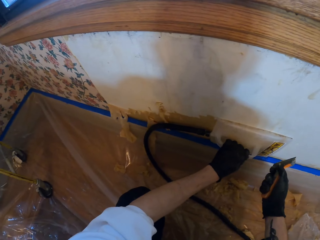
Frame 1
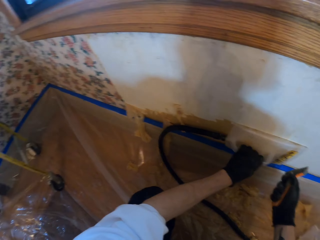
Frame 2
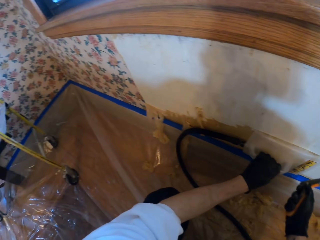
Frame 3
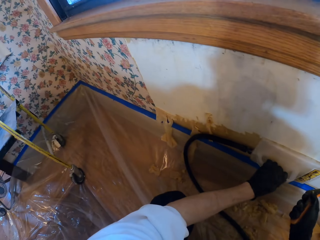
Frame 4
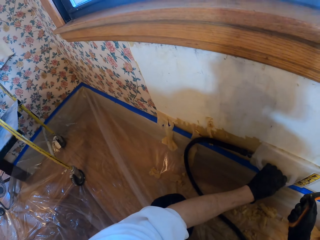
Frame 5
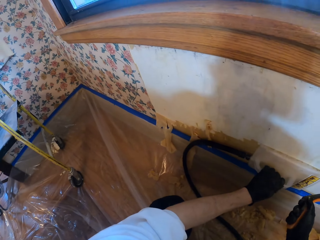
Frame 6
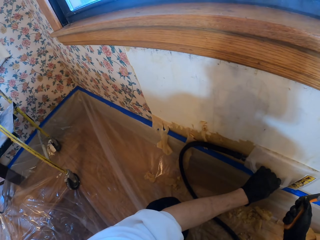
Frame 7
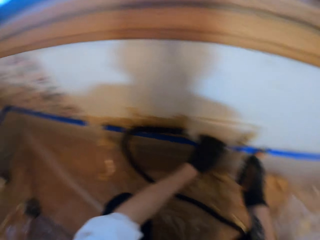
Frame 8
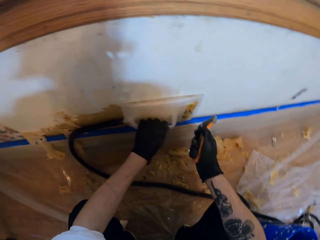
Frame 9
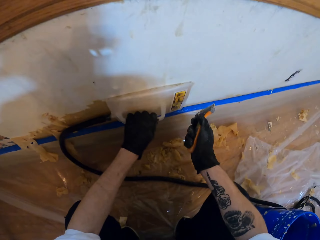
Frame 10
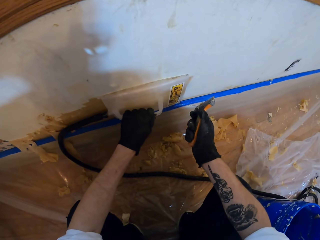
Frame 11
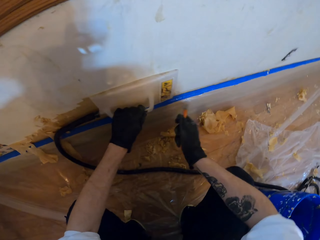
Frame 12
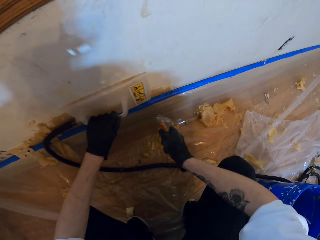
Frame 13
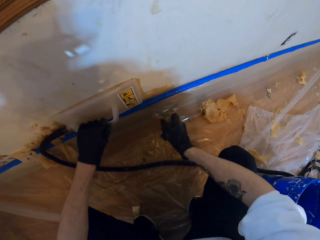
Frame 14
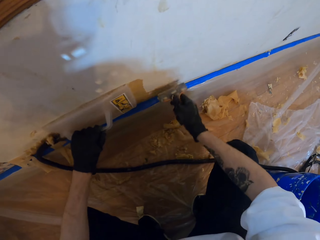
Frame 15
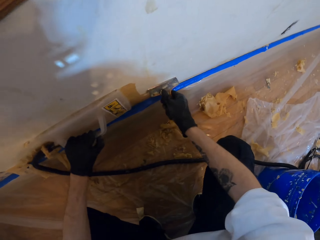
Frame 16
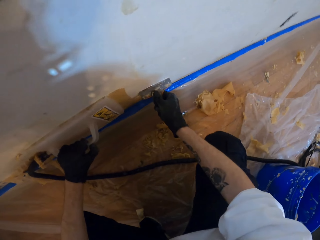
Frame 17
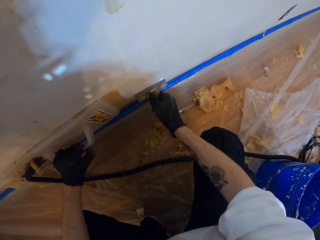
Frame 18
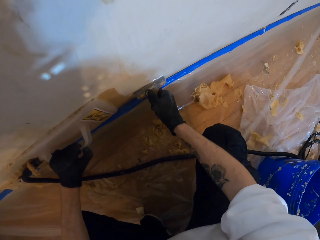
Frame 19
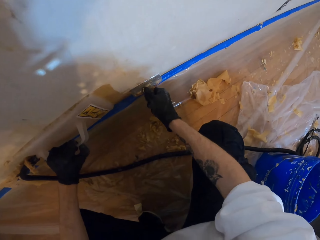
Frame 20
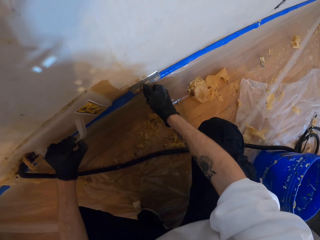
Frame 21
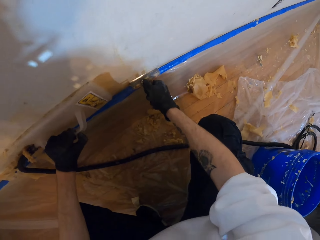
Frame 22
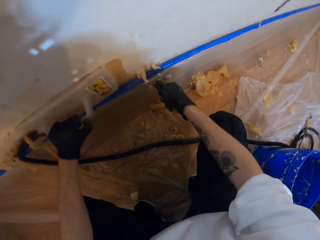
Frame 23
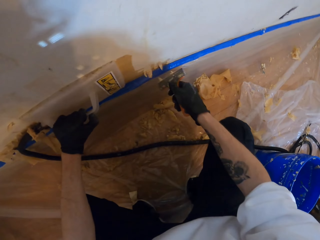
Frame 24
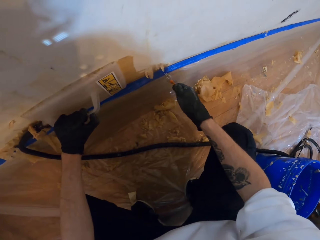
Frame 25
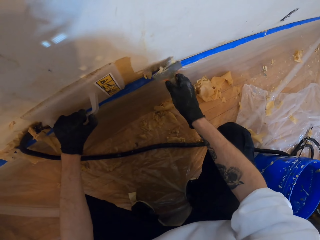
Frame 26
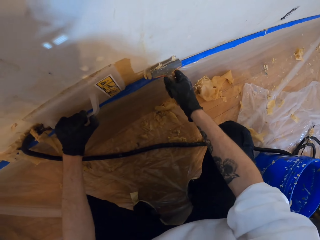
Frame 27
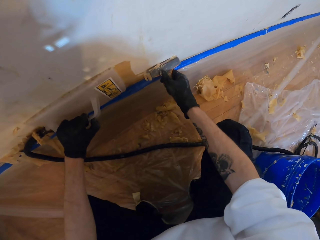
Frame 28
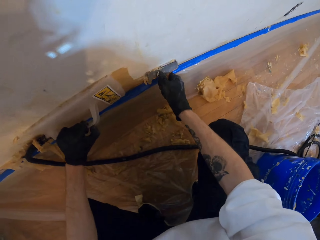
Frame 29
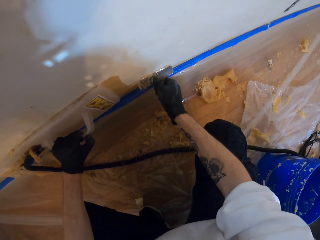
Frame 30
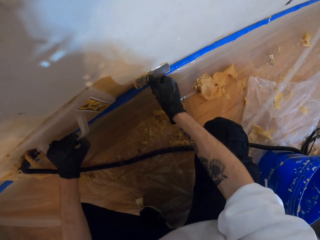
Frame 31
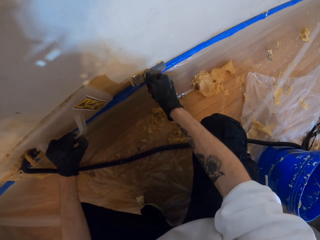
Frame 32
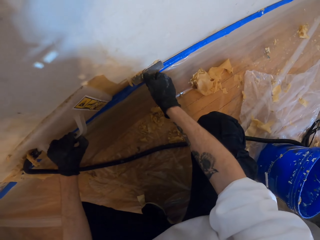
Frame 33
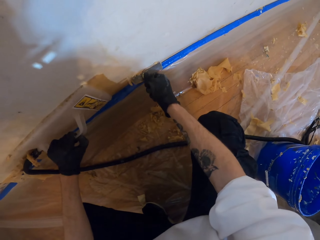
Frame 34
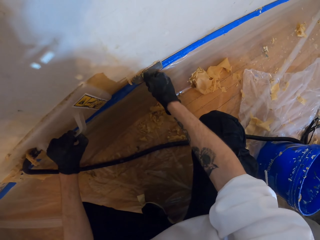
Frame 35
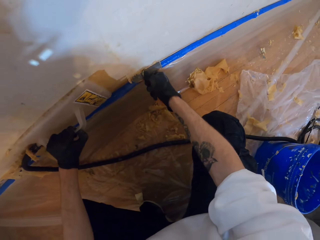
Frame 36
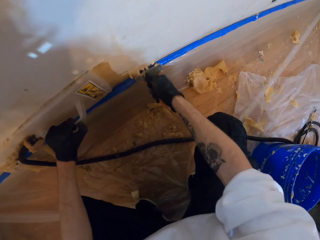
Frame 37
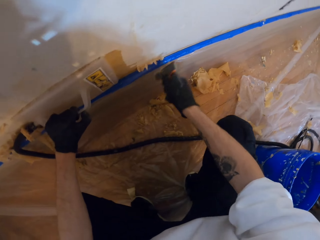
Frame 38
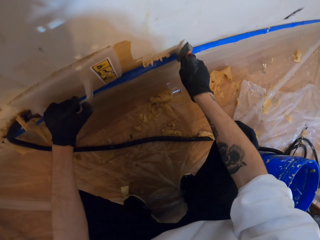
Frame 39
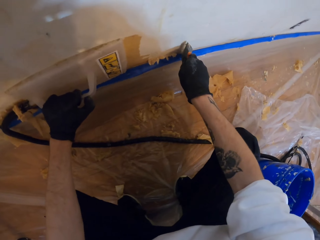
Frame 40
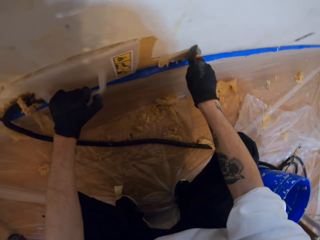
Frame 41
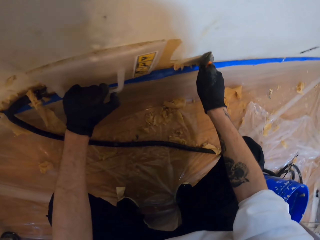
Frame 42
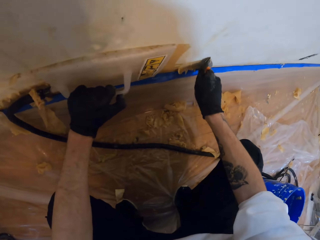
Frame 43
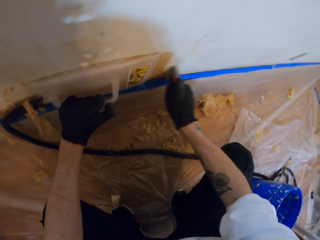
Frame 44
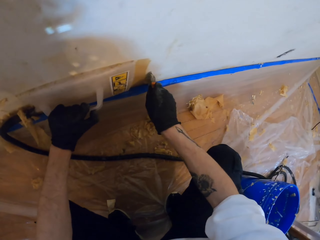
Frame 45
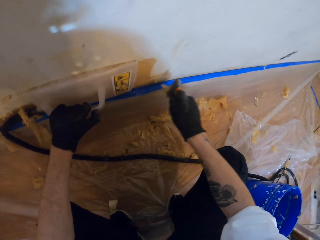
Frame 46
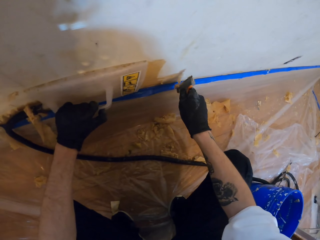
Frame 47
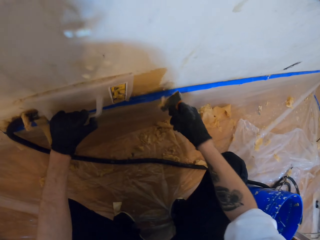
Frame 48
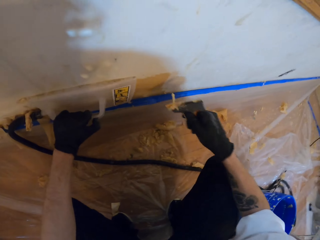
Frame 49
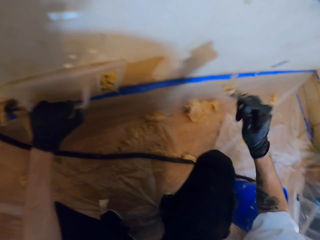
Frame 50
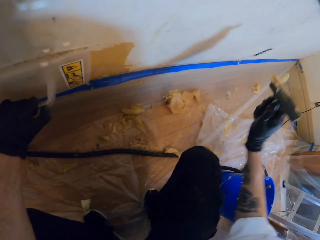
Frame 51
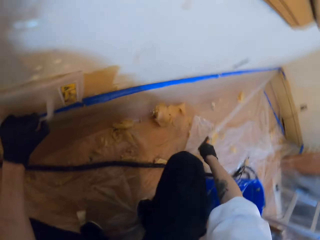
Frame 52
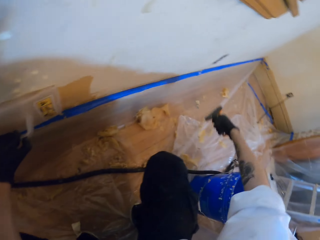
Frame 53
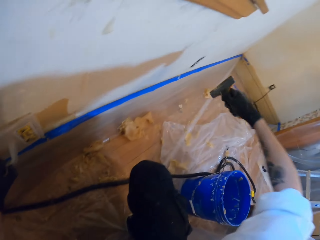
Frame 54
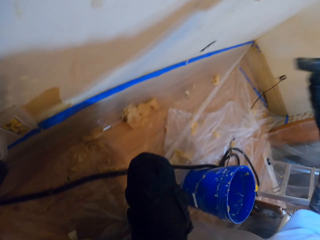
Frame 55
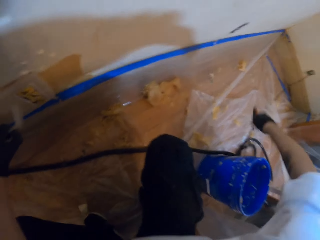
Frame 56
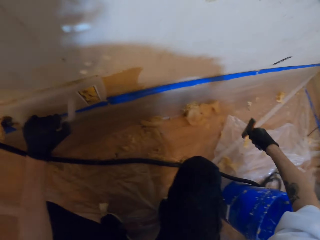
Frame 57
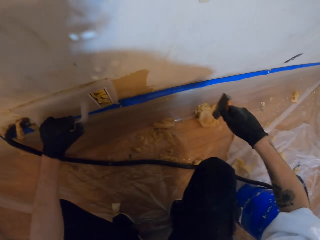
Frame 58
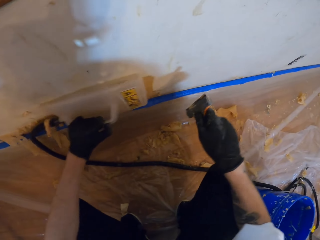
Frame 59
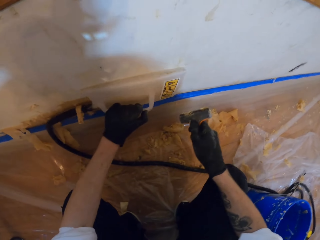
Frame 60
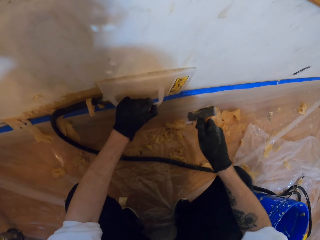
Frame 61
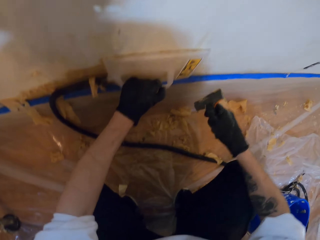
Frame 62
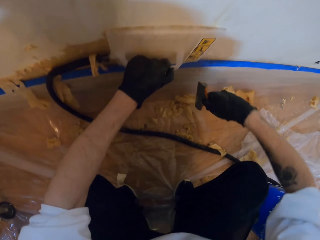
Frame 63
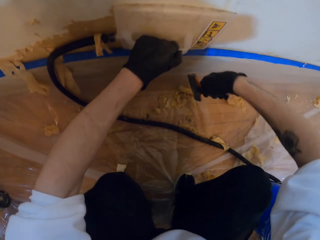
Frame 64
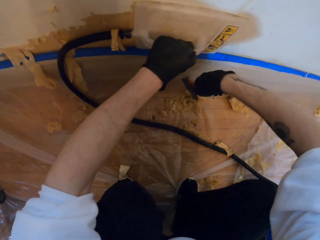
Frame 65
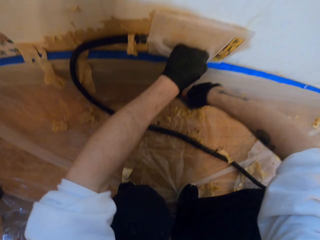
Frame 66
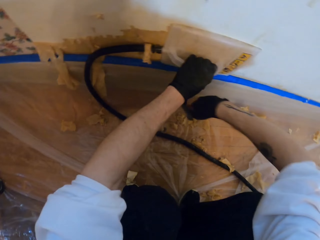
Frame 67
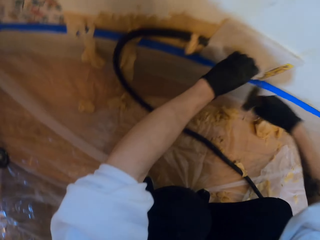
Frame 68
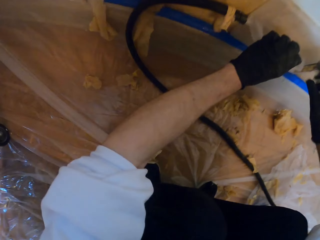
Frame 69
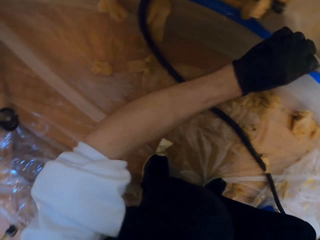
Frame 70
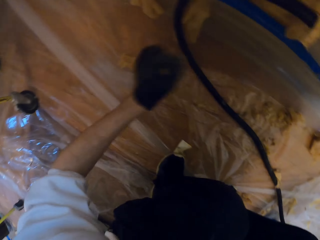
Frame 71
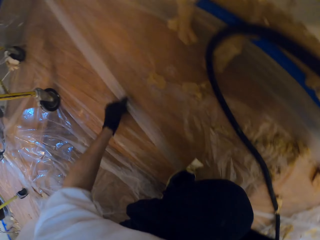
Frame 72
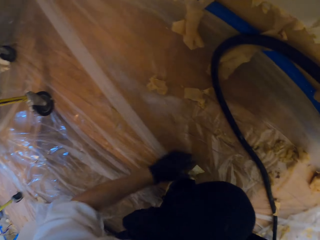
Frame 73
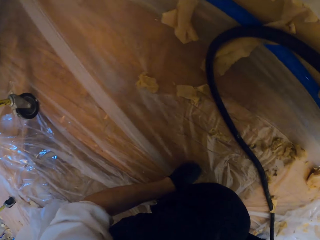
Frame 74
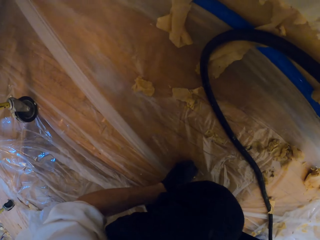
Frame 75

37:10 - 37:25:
The camera wearer removes wallpaper from the wall. They remove the stuck wallpaper from the paint scraper.

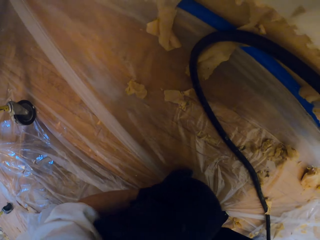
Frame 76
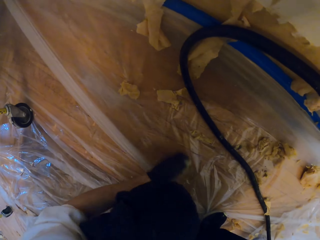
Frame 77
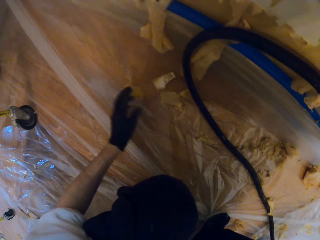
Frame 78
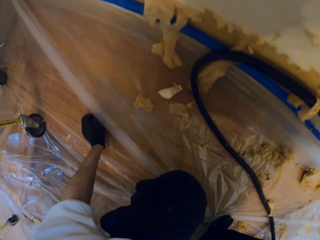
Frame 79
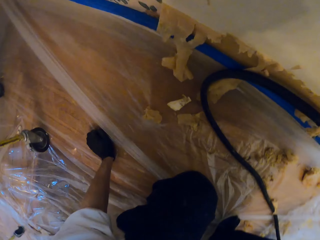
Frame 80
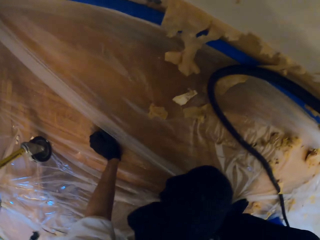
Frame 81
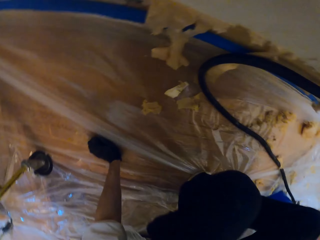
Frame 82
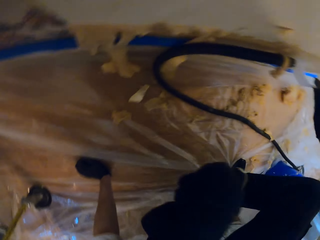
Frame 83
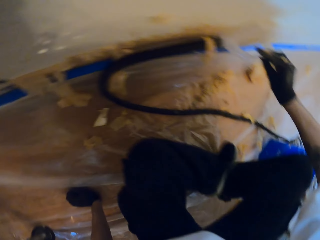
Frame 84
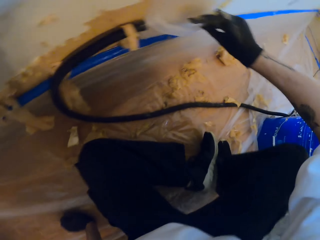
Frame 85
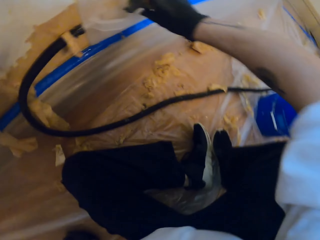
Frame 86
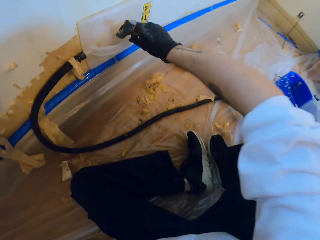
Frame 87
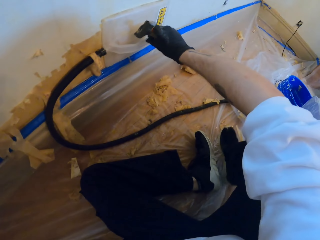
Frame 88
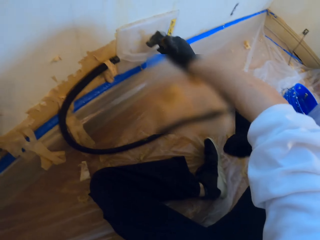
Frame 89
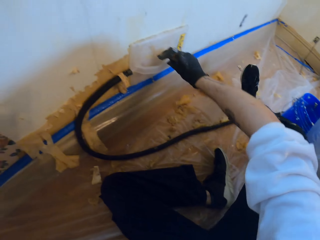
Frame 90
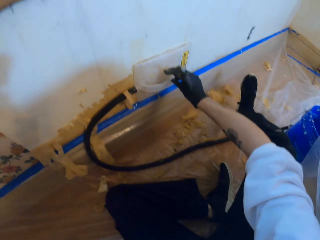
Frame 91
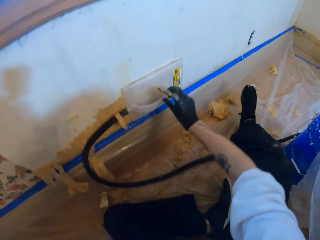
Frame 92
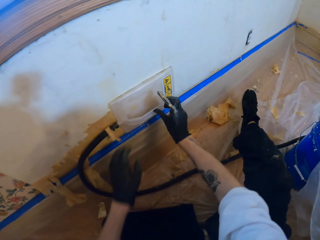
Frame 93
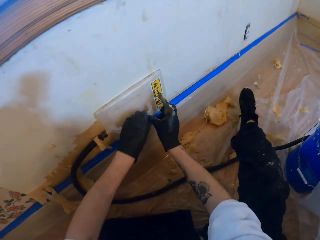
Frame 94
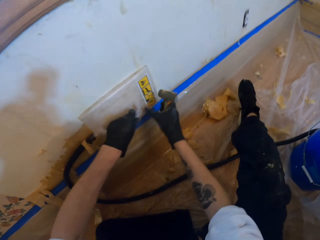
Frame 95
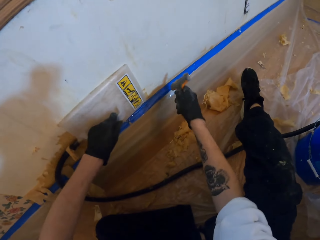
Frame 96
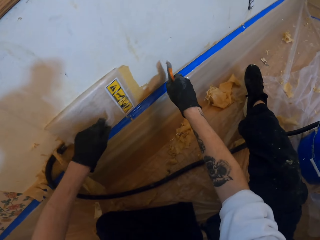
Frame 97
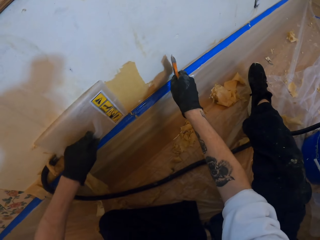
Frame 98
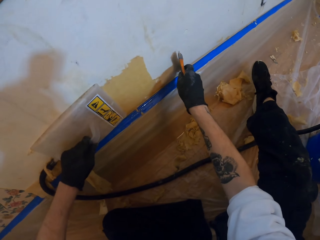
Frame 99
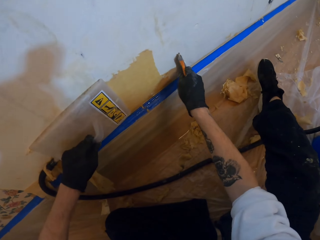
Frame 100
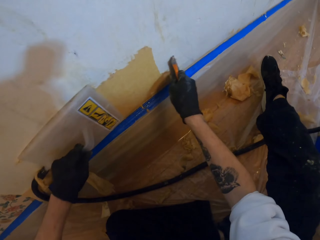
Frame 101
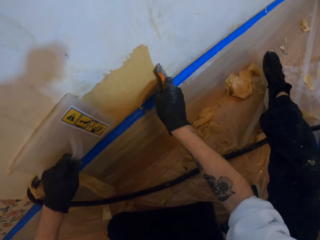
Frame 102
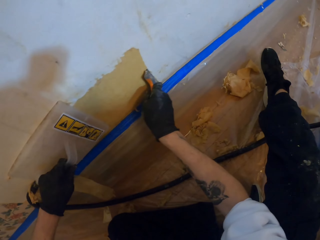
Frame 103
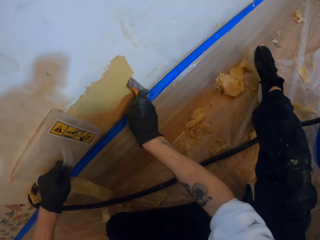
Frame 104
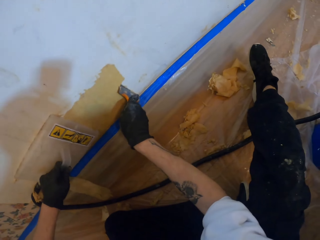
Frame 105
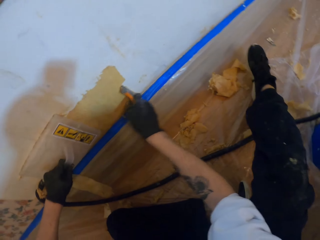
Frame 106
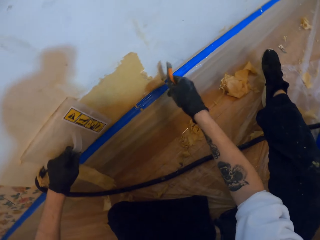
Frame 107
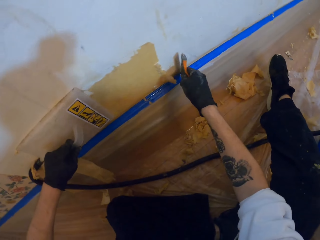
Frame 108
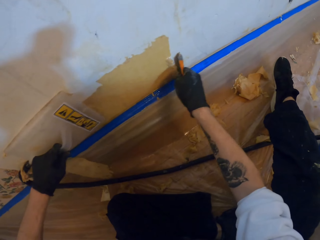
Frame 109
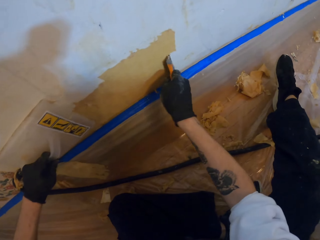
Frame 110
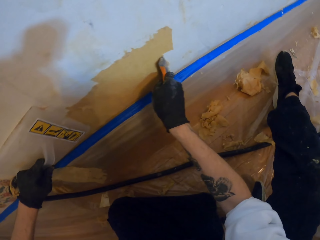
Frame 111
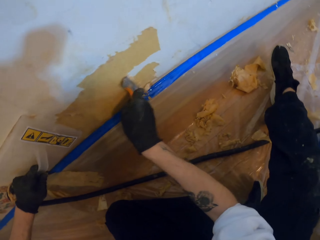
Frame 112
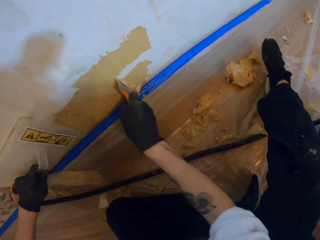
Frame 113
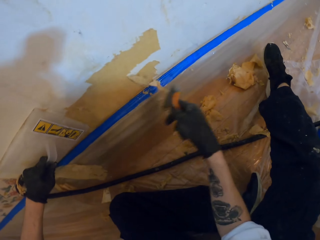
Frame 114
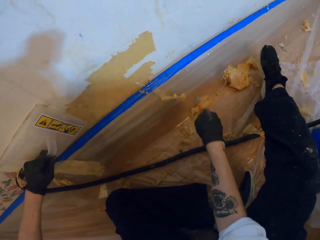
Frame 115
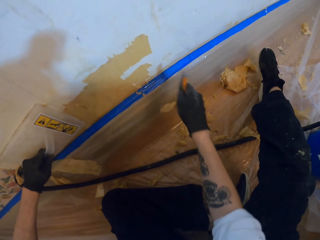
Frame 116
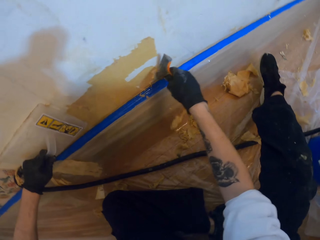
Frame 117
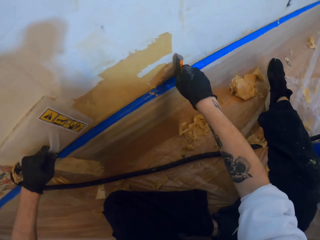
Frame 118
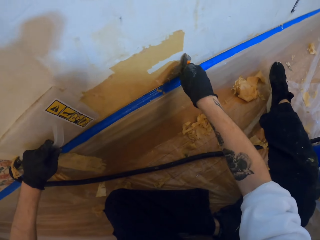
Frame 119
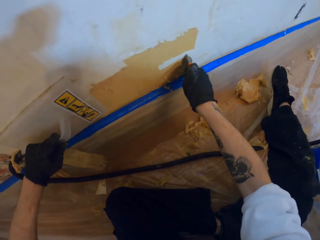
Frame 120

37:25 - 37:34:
The camera wearer sits on the floor. They remove wallpaper from the wall. They scratch the wall.
